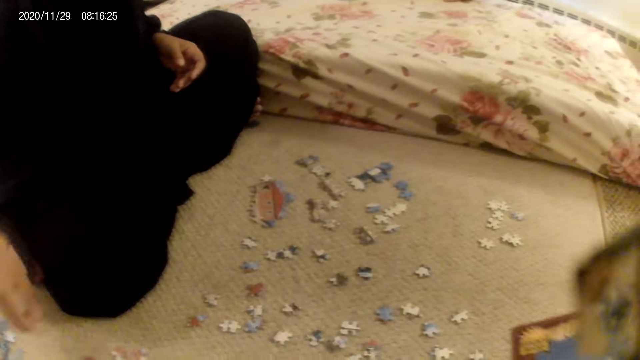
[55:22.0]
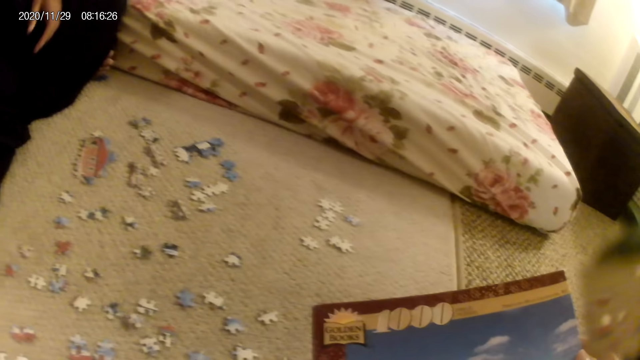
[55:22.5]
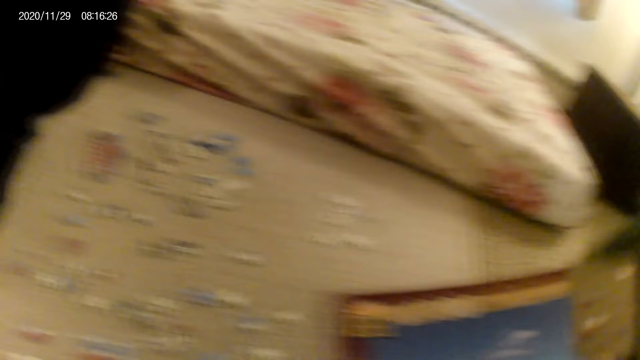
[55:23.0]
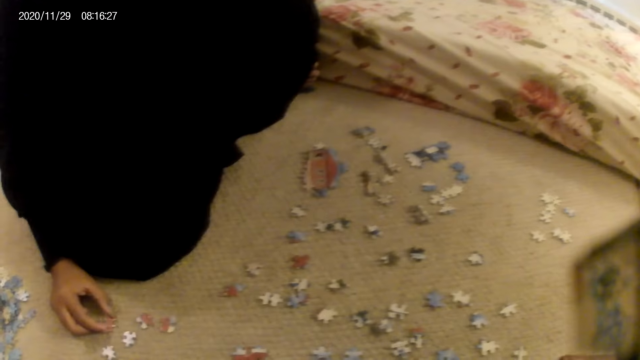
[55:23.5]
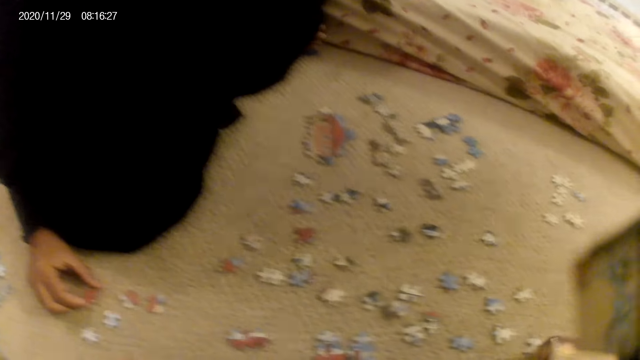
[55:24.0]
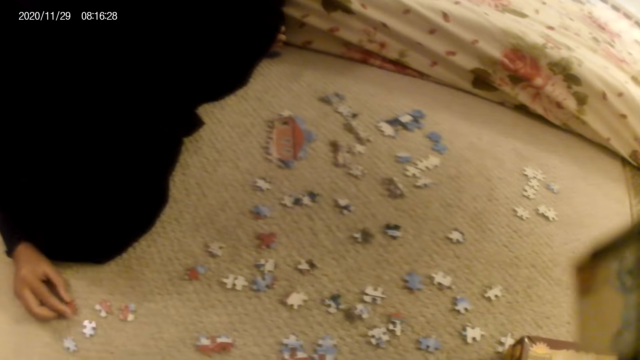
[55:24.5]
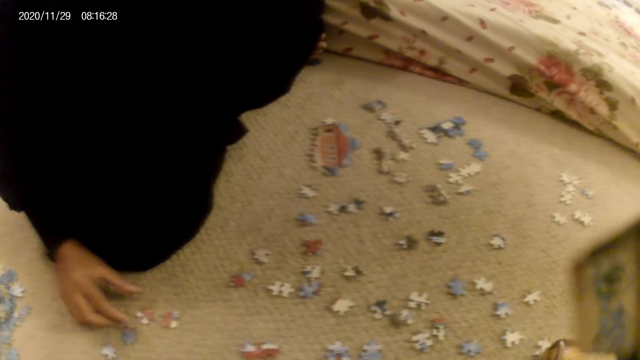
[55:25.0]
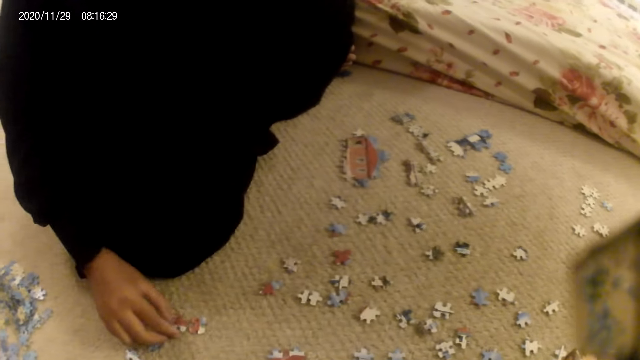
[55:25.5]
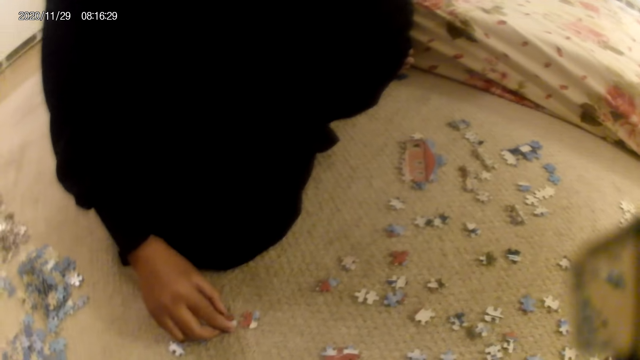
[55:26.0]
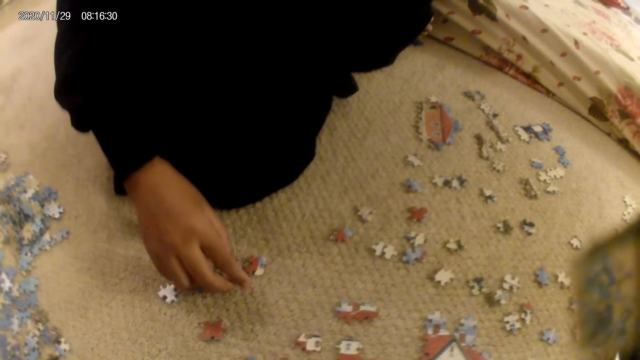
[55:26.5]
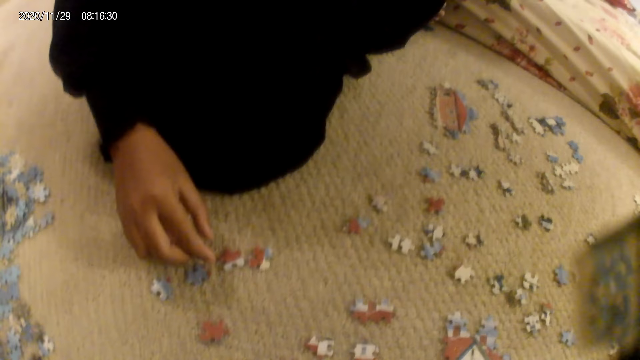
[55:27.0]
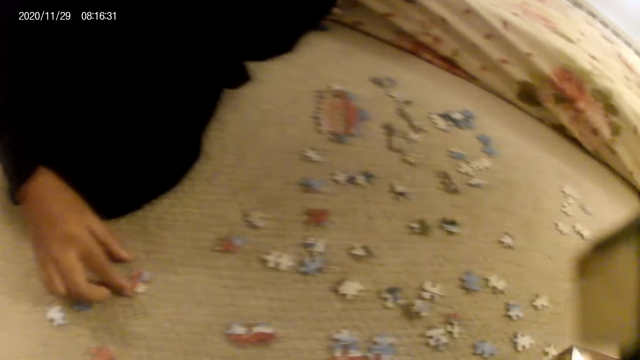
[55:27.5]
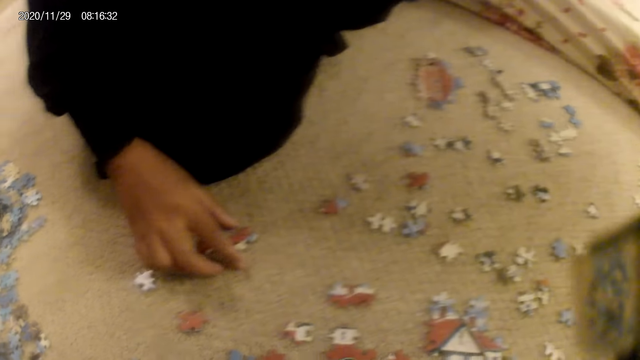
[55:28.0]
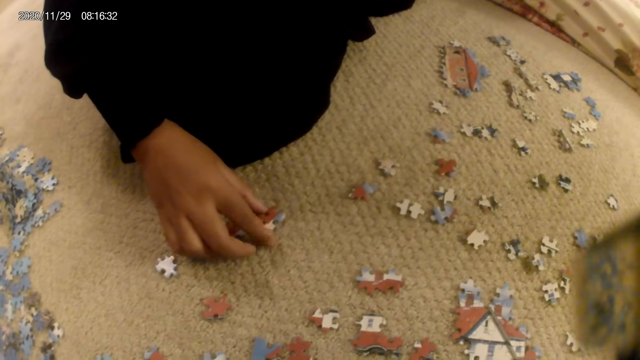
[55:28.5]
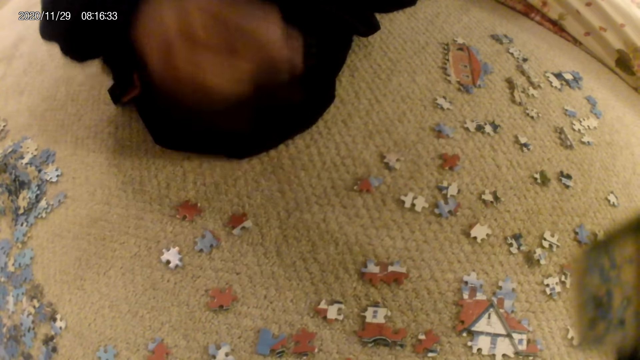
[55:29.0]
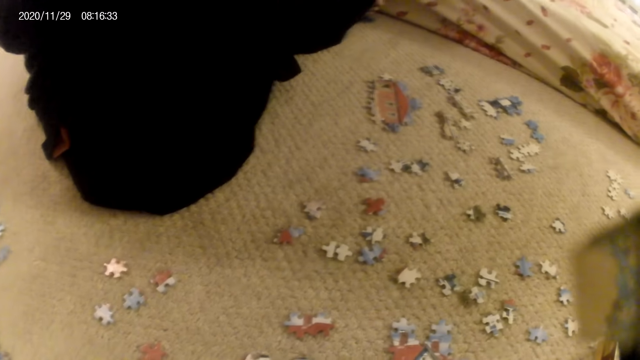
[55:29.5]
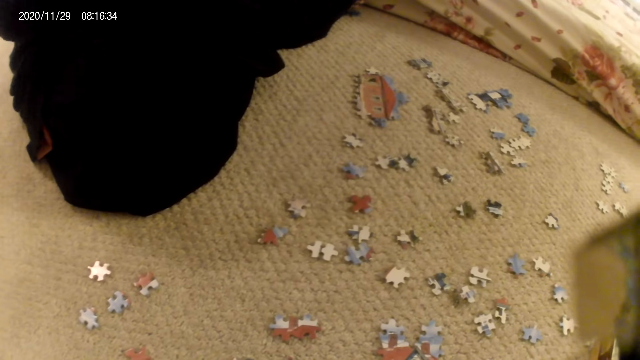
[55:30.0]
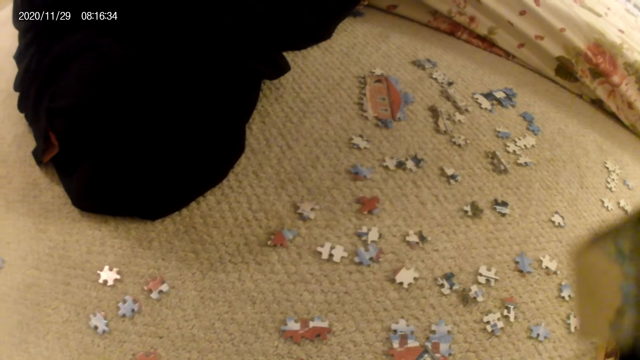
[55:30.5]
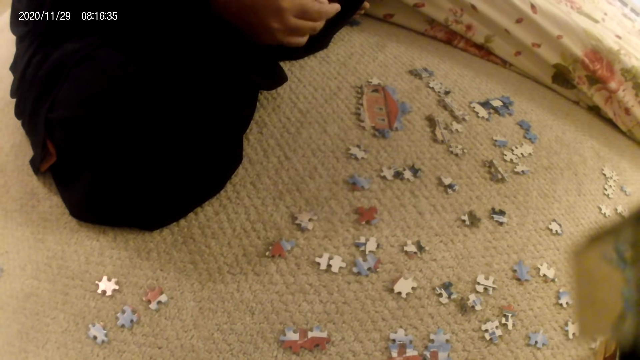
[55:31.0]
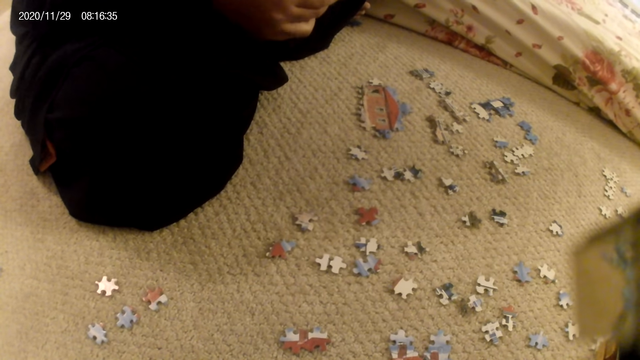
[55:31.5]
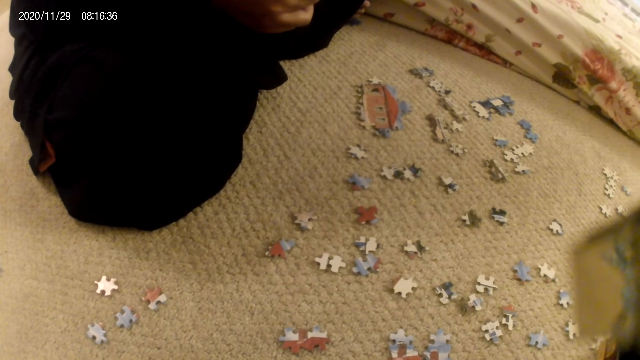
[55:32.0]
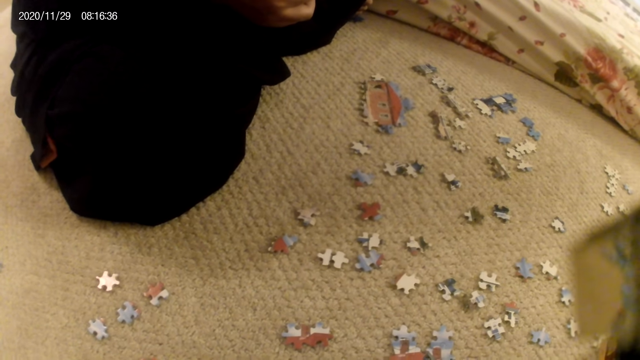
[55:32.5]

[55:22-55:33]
A lady picks up a puzzle piece. The camera wearer picks up the puzzle pieces box and stares at the puzzle pieces box. The lady stares at the puzzle piece. The camera wearer stares at the puzzle pieces on the floor. The lady unhands the puzzle piece, moves the puzzle piece on the floor, stares at the puzzle piece, picks up a puzzle piece and stares at the puzzle piece.

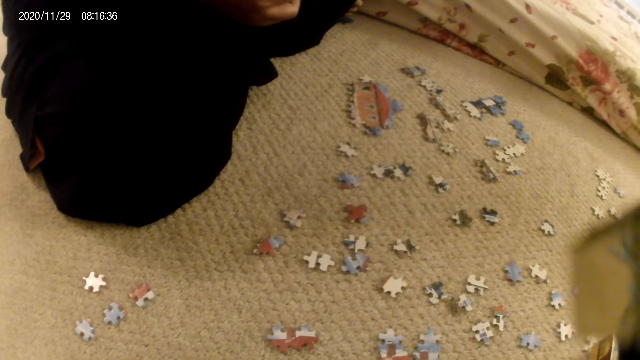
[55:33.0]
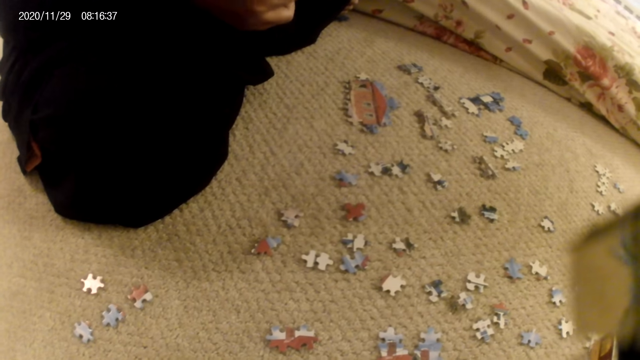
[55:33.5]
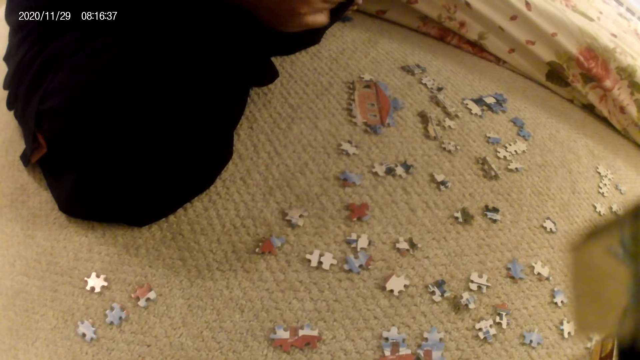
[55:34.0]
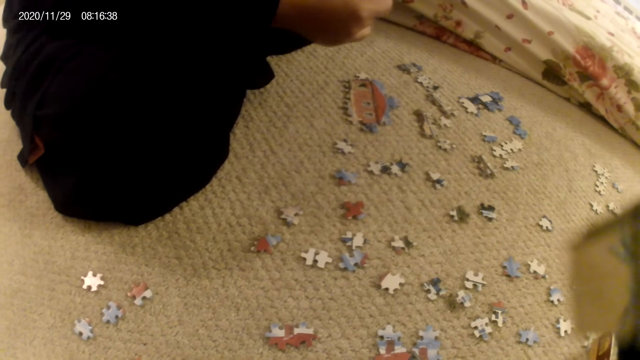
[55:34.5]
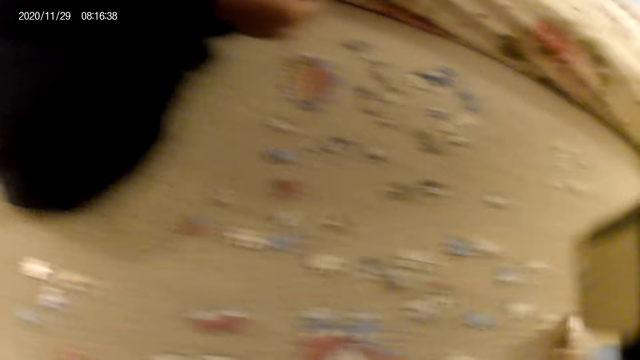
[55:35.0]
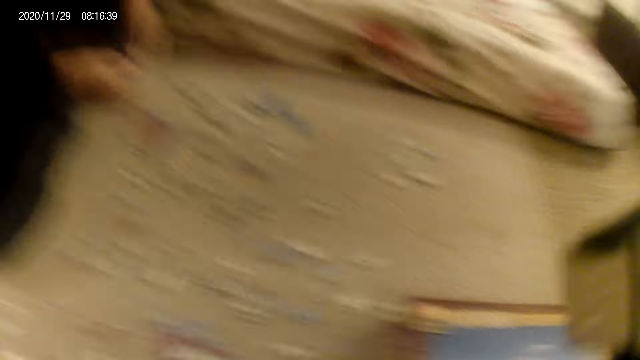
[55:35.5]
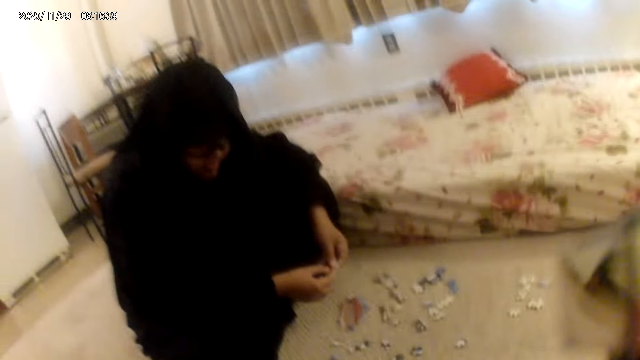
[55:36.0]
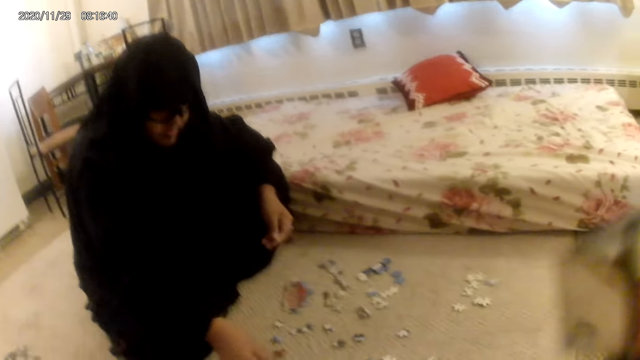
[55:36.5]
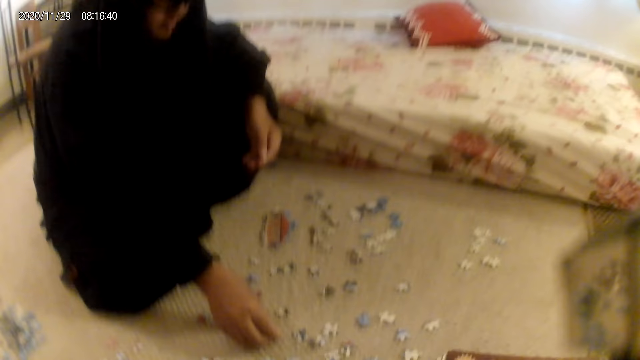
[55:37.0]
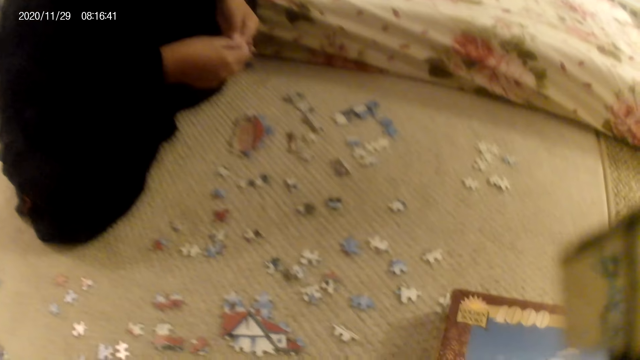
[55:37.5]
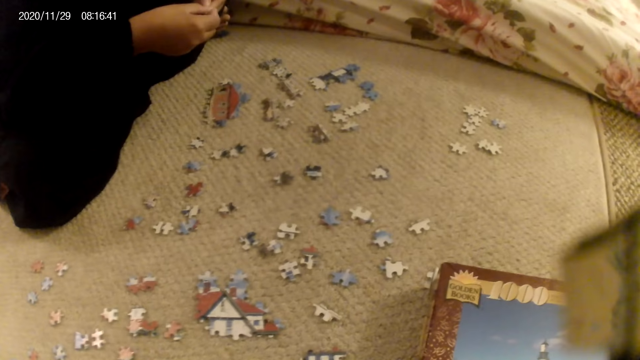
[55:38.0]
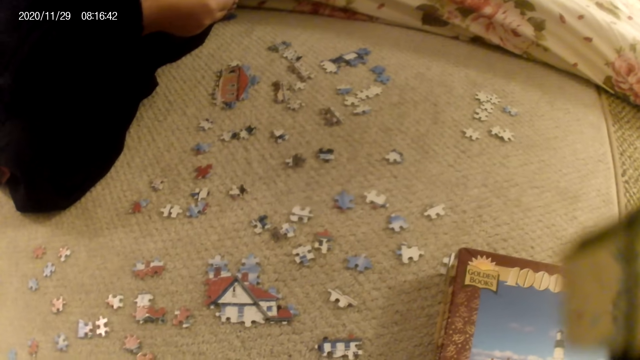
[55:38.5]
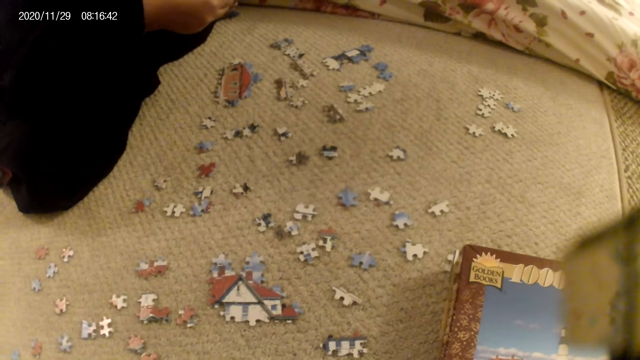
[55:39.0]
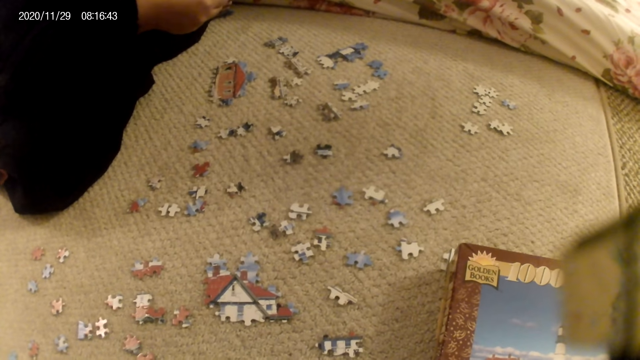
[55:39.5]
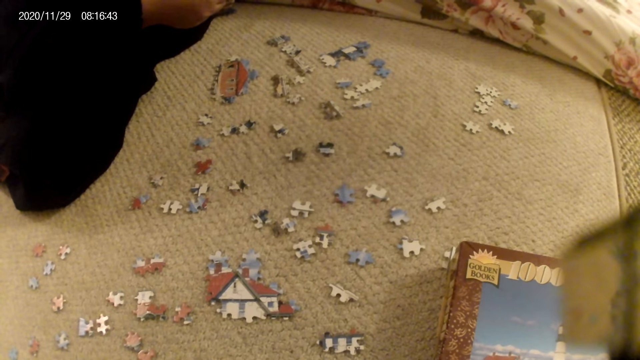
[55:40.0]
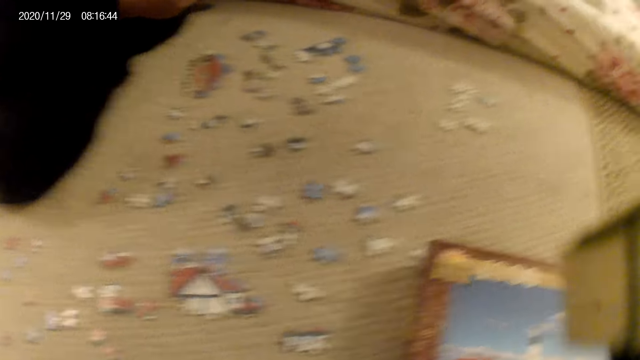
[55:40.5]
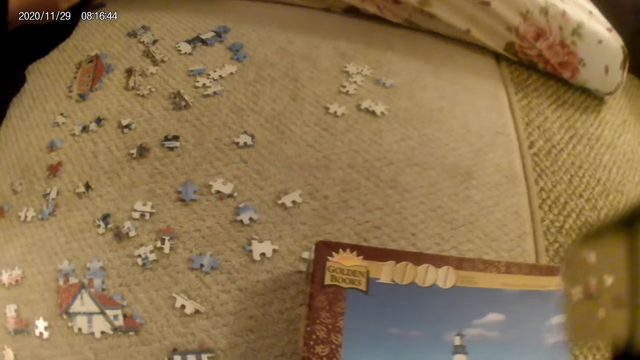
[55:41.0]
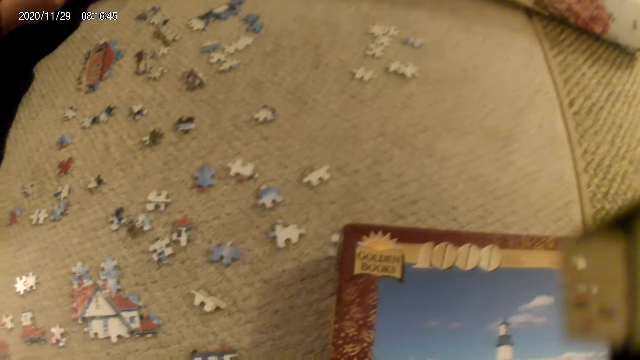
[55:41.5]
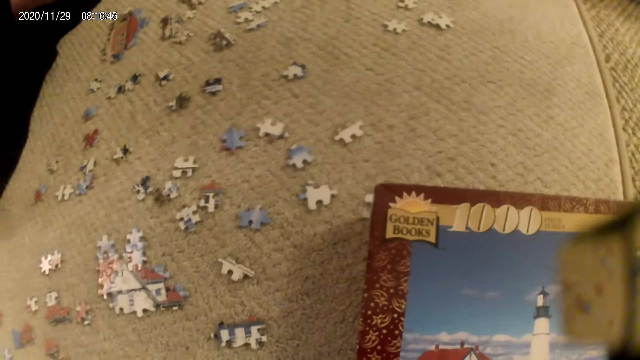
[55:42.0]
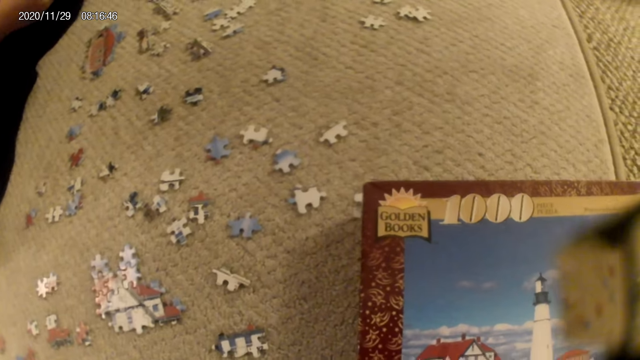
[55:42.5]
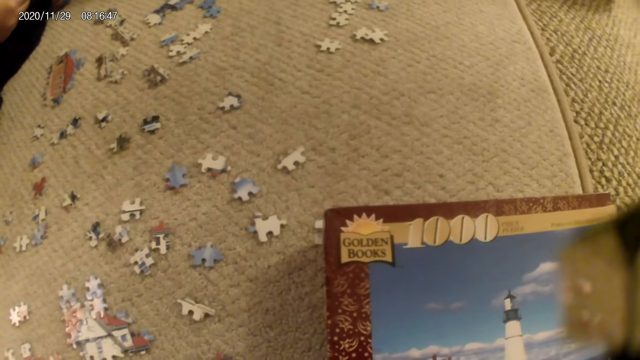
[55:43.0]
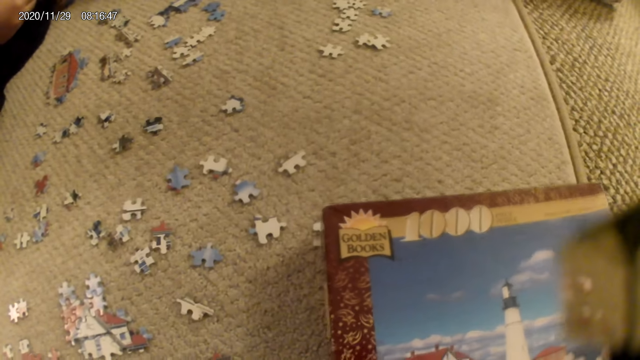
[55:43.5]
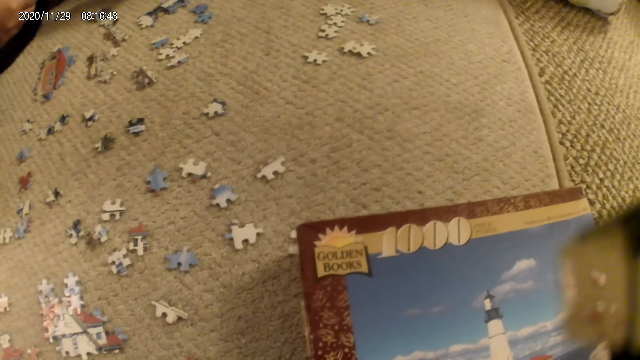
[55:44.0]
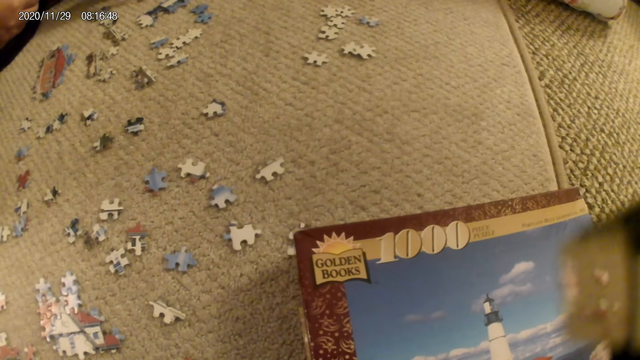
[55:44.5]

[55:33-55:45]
The camera wearer interacts with a lady. The lady picks up a puzzle piece and stares at the puzzle piece.
